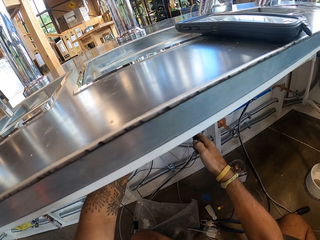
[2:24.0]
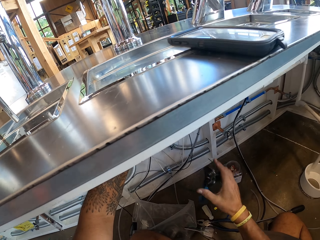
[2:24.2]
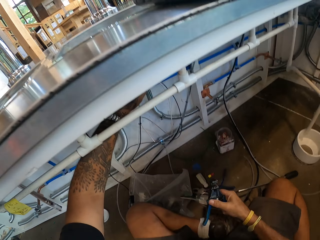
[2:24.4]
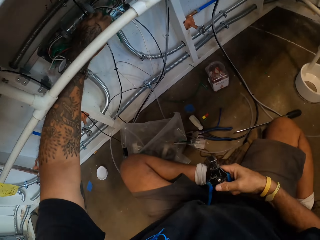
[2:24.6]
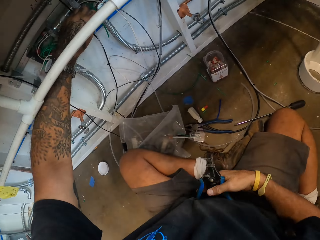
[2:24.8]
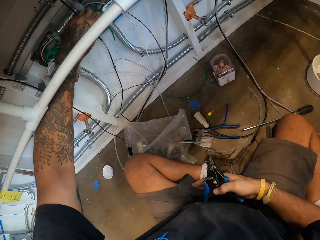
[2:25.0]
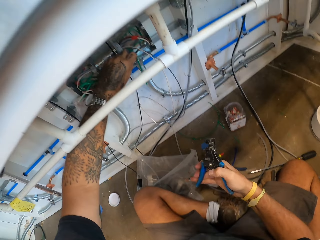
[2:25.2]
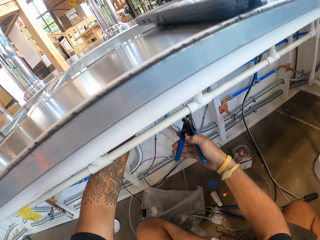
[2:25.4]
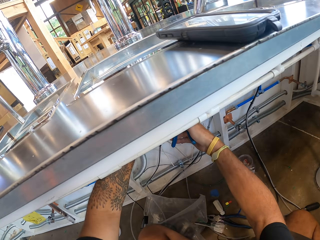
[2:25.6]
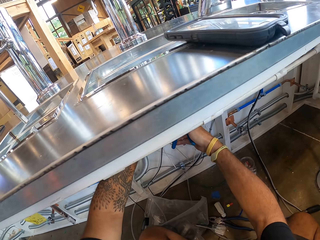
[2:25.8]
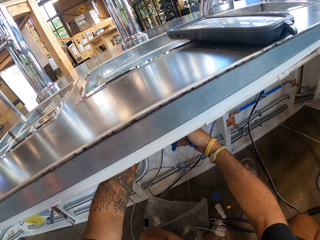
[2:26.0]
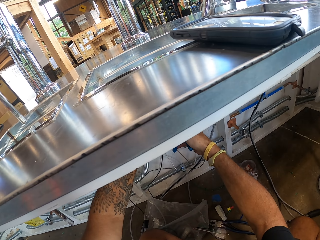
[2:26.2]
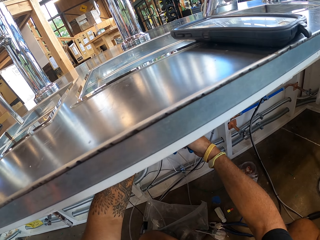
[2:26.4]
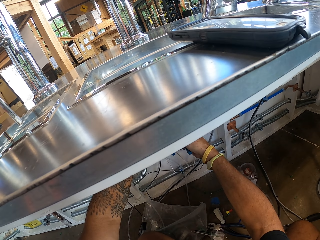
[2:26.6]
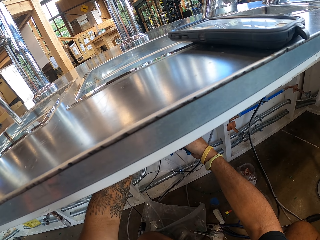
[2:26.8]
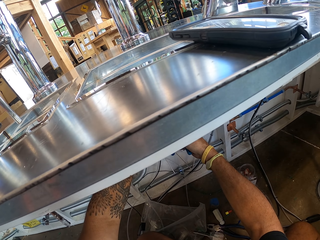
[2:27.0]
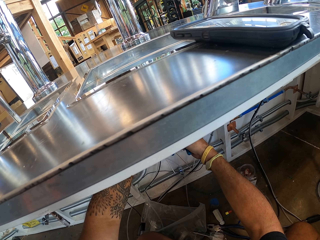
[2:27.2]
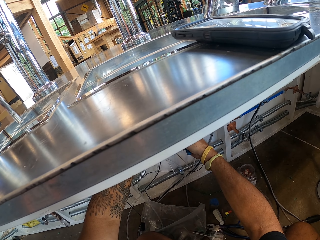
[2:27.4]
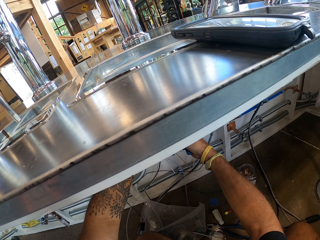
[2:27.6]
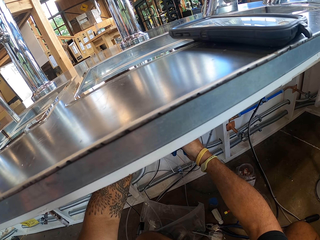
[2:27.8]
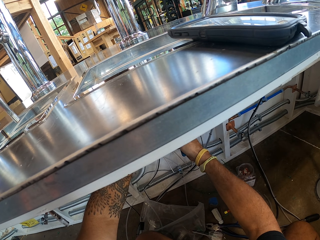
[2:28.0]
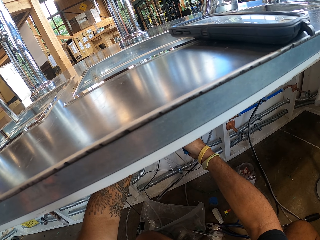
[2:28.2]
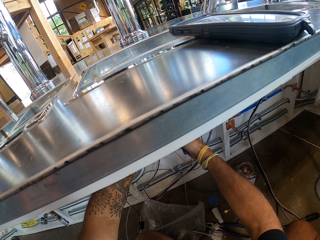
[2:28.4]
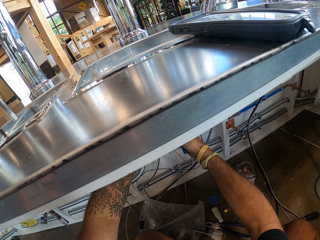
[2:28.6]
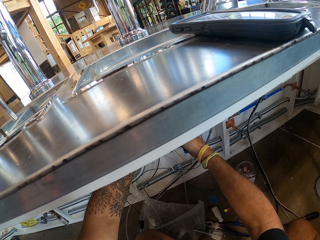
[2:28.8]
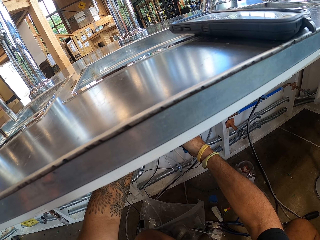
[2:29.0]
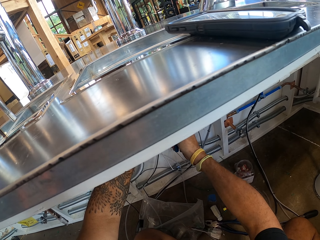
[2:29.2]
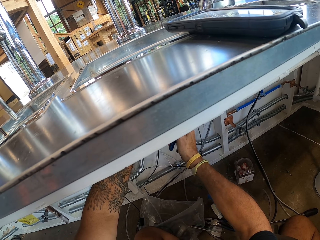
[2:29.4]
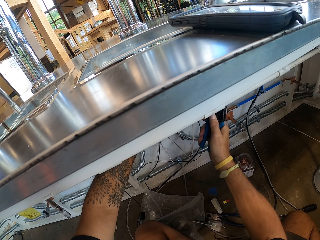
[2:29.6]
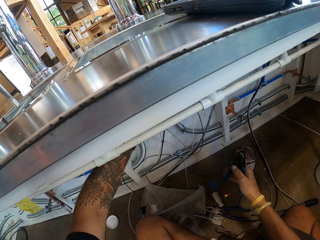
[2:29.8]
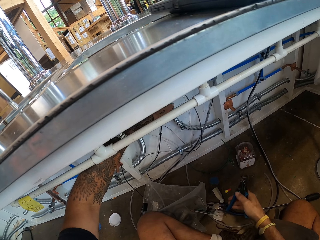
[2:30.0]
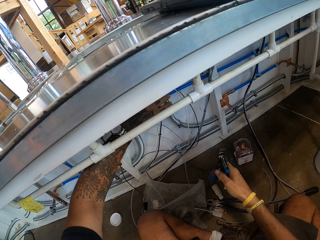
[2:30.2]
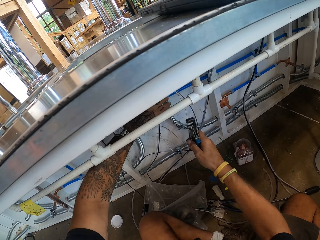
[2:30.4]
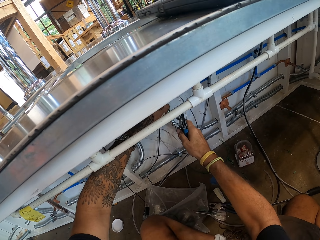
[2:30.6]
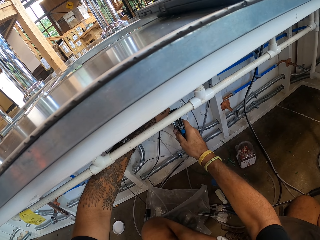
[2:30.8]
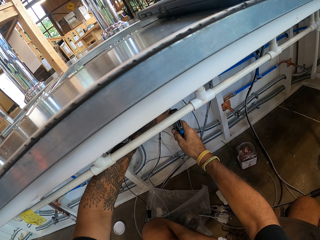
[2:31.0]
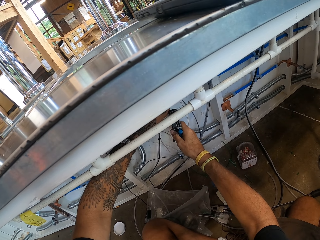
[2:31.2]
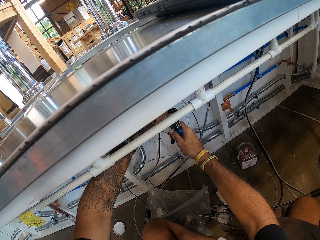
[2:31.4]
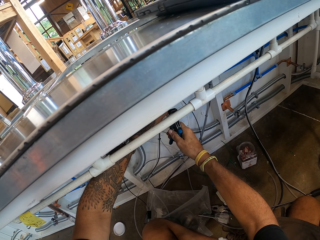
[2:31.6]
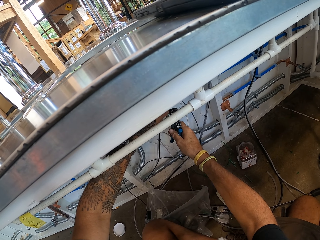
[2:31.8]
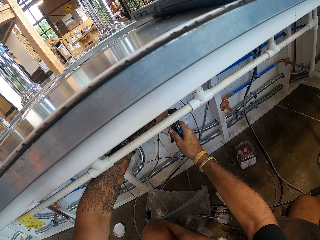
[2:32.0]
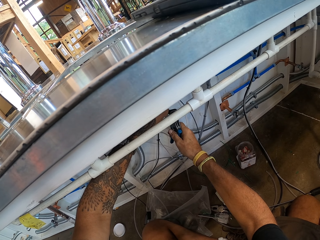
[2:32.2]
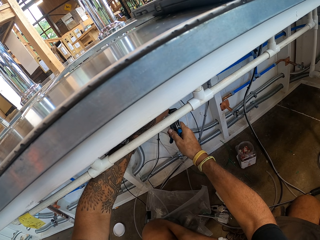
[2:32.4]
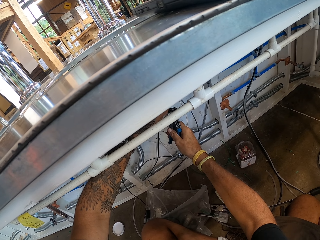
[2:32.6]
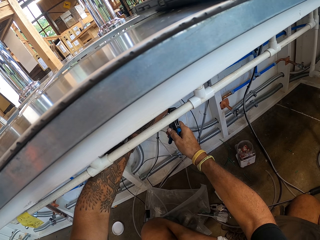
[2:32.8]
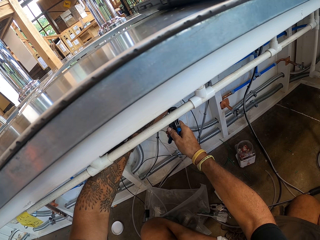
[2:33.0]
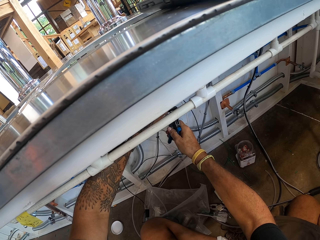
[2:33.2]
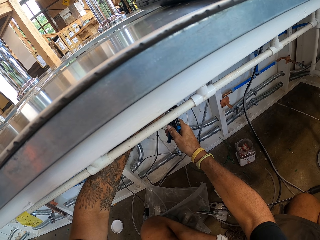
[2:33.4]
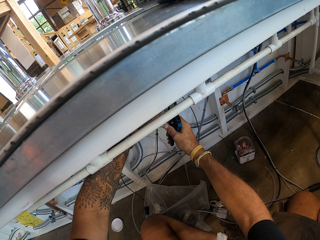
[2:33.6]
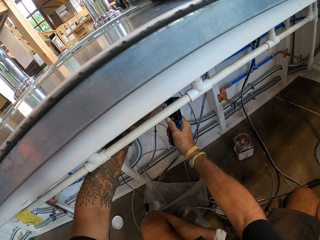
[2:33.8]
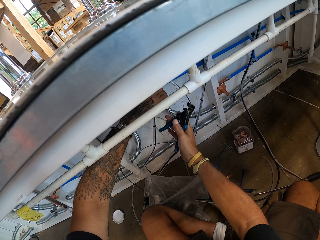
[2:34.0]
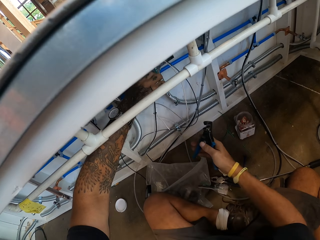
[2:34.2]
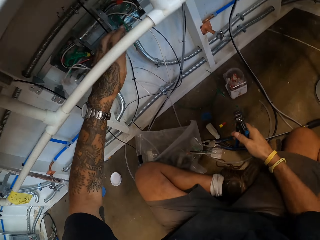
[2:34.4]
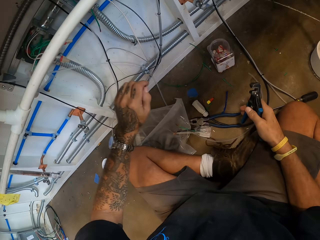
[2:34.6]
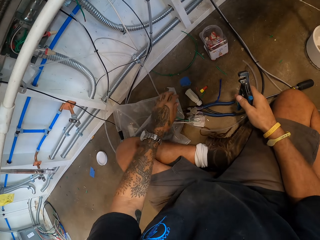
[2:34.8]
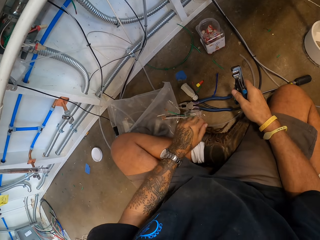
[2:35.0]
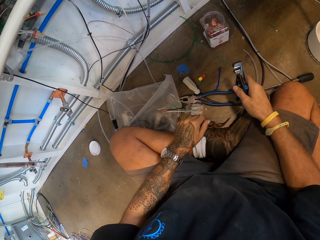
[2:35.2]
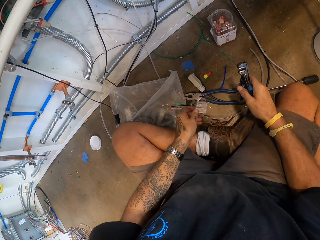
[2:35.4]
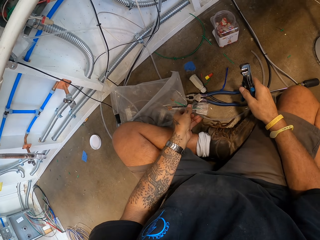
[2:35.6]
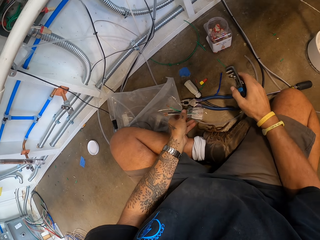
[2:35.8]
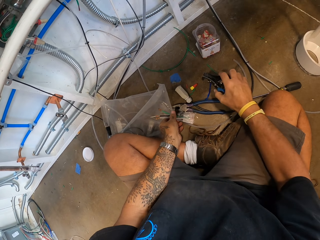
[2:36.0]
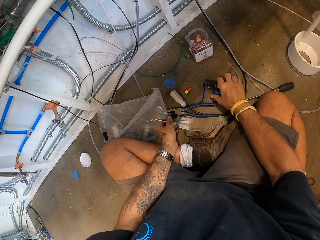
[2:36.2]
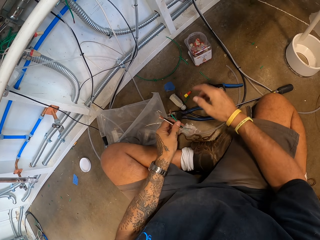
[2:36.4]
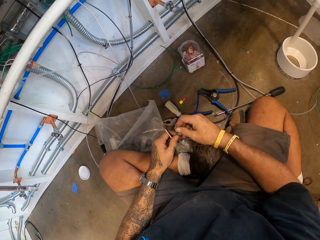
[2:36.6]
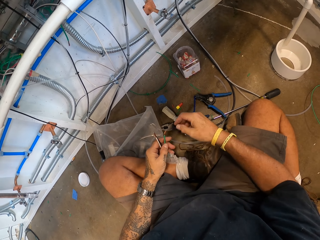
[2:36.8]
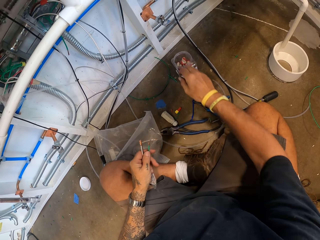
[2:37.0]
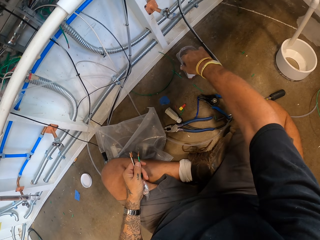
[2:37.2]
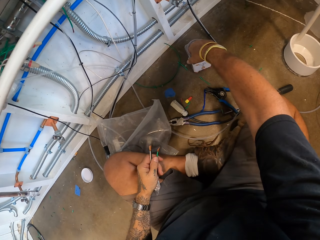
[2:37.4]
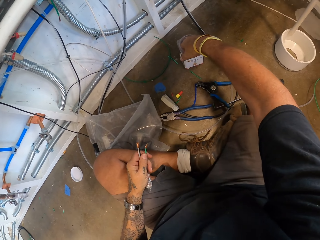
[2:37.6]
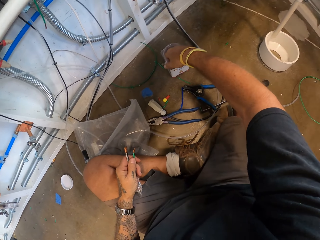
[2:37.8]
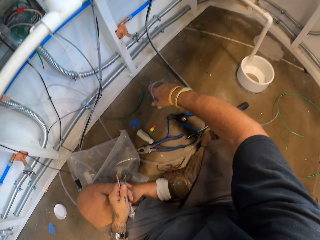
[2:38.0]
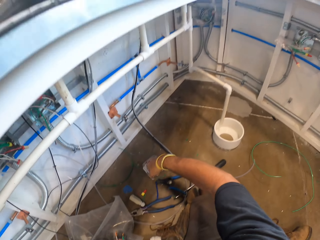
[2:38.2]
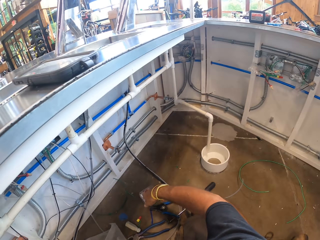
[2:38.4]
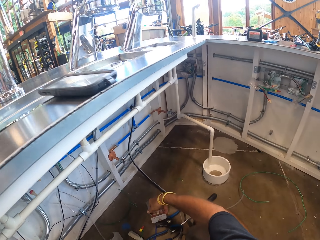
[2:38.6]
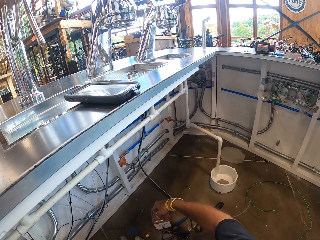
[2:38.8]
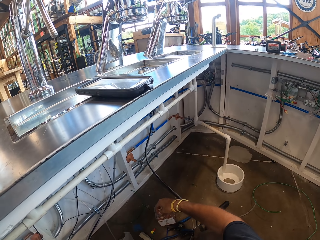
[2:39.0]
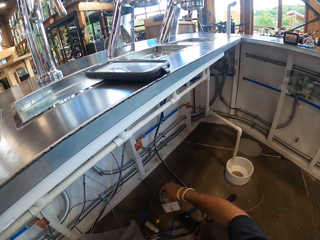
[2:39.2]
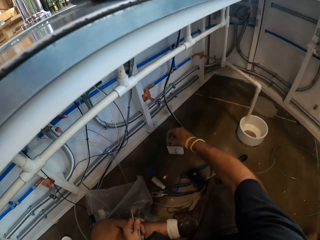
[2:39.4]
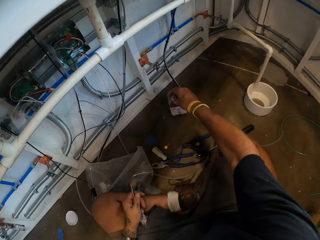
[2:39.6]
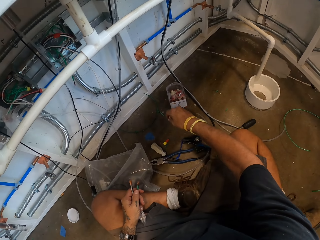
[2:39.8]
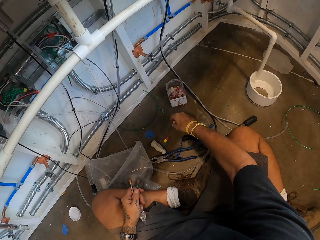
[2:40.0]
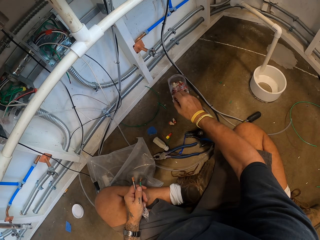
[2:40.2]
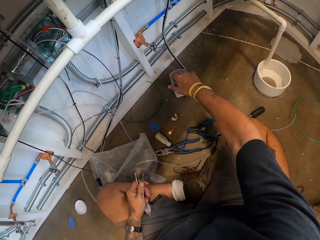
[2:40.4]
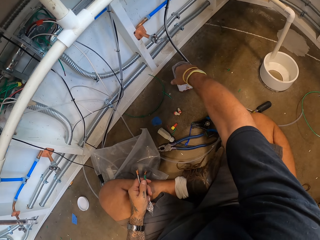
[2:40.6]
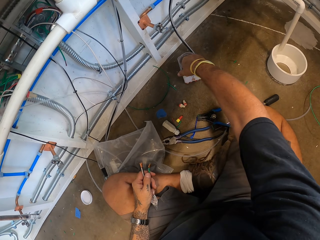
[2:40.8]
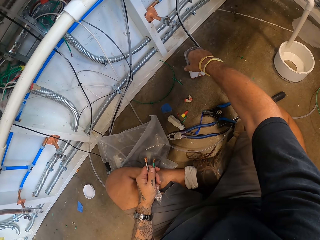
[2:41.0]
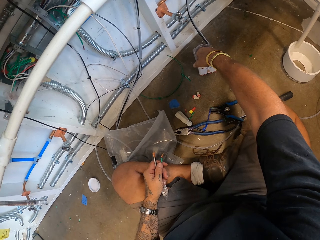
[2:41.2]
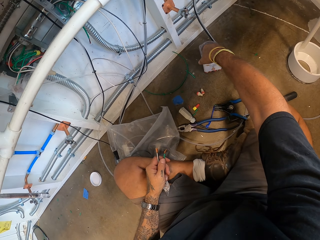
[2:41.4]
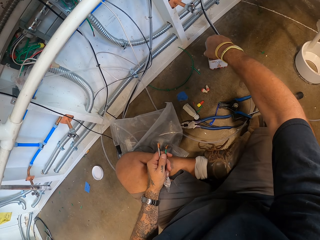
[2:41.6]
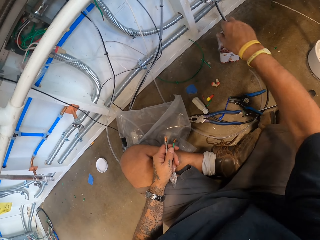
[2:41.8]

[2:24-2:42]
The camera wearer takes the groove joint pliers. They cut the wire. They put the wire cutter down. They take something from the tin. They hold something.

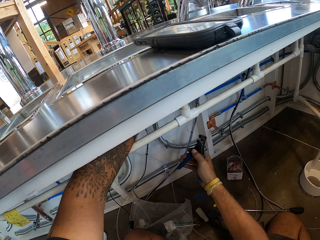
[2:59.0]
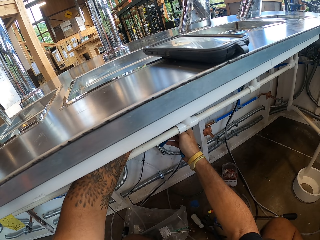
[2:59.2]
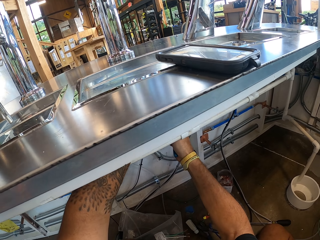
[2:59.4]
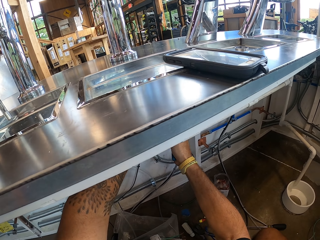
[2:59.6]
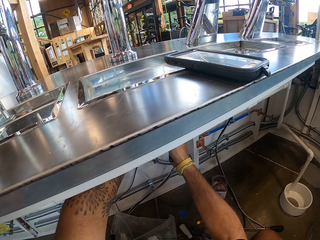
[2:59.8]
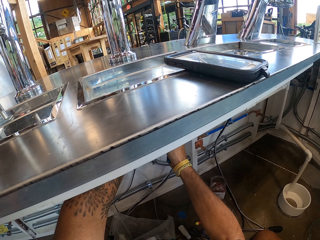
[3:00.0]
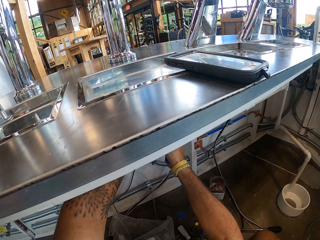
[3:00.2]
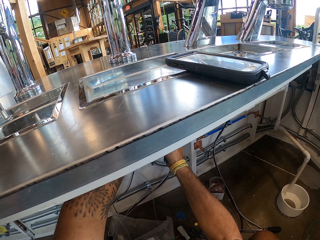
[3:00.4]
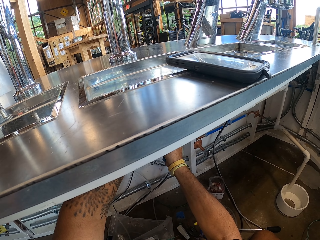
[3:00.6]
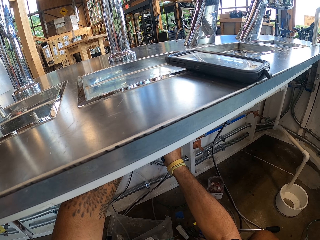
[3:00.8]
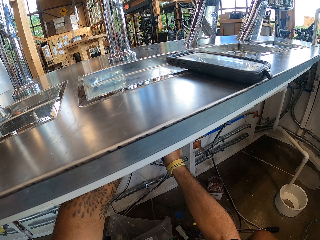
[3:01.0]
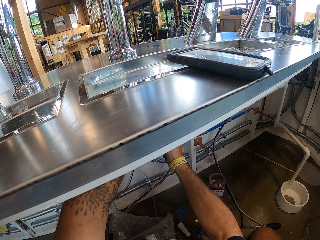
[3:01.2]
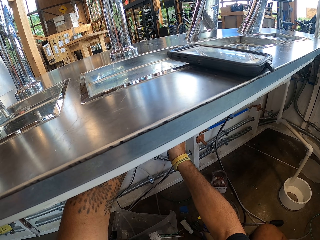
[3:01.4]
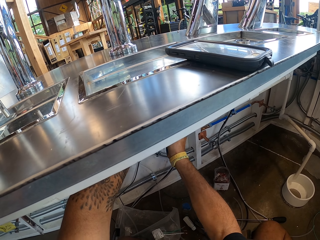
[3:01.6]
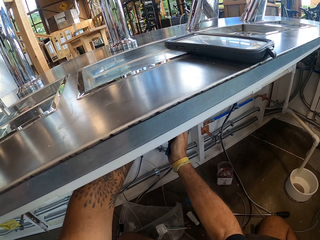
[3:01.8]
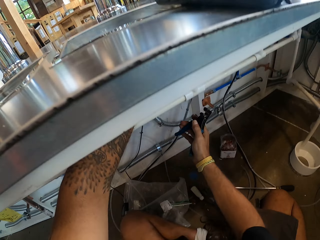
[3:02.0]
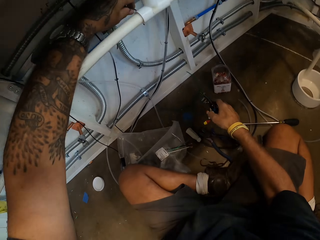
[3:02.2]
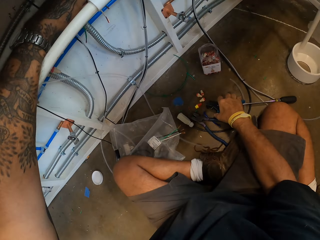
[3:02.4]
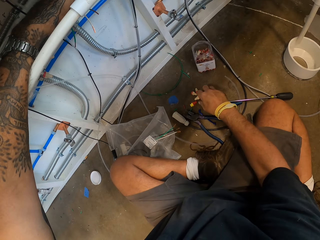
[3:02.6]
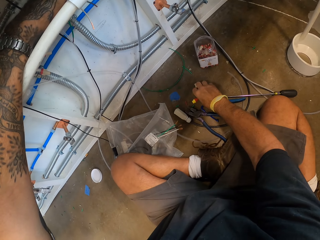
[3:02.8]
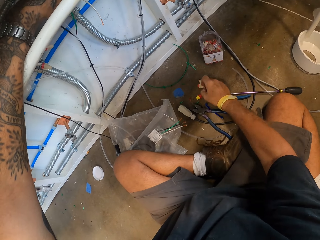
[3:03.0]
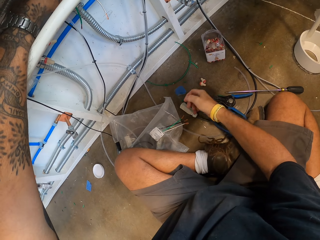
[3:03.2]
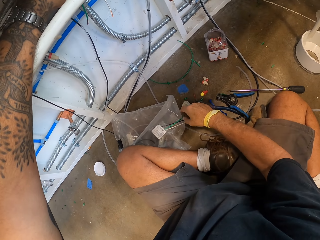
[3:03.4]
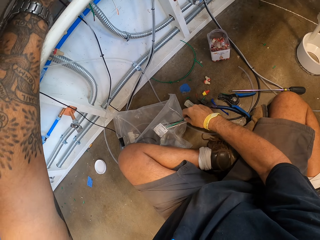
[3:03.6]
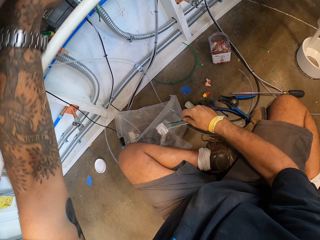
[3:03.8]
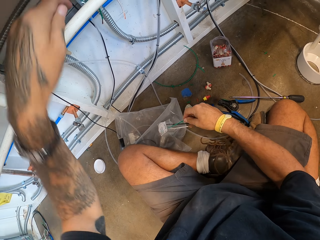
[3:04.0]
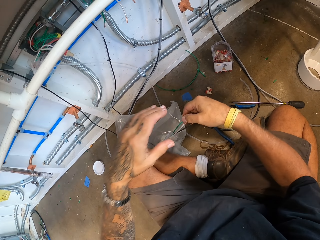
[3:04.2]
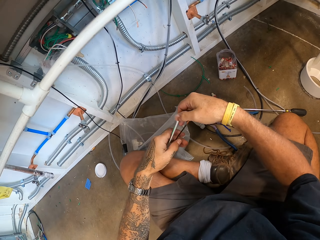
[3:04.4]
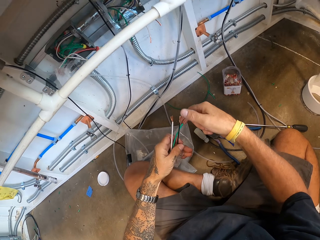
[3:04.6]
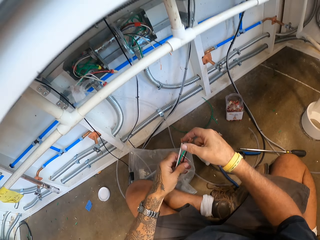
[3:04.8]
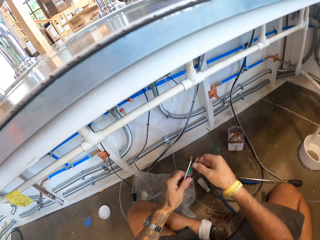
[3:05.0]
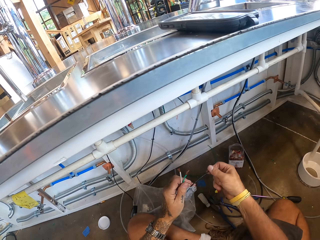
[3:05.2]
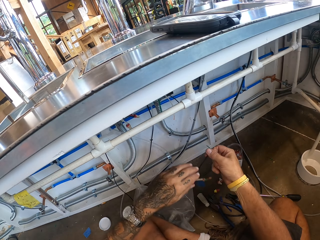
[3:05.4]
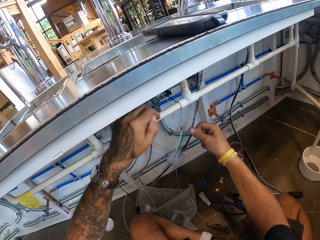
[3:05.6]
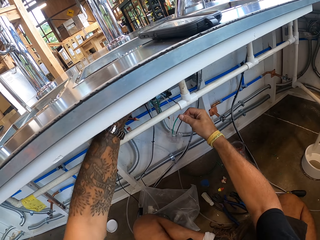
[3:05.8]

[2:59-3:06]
The camera wearer puts the wire cutter down. They pick up the wire connector.
